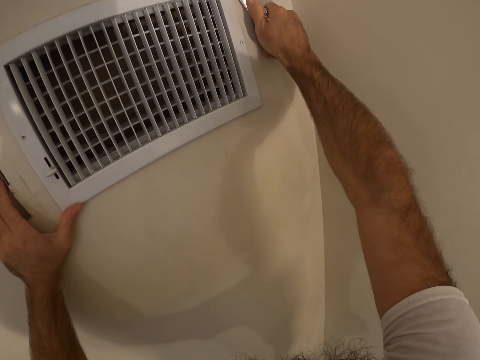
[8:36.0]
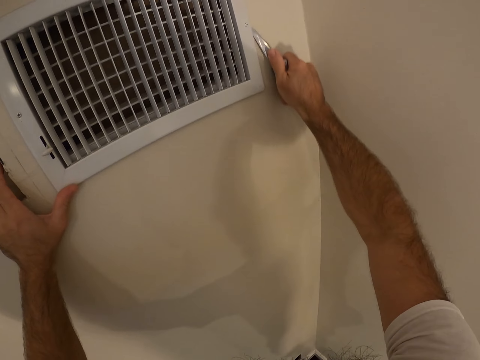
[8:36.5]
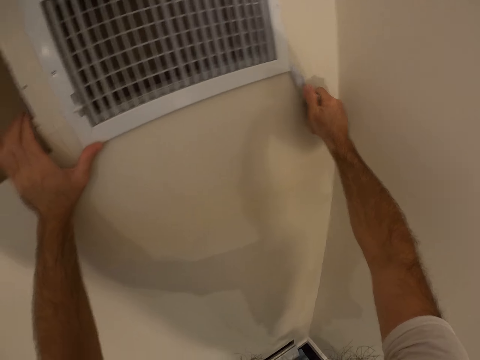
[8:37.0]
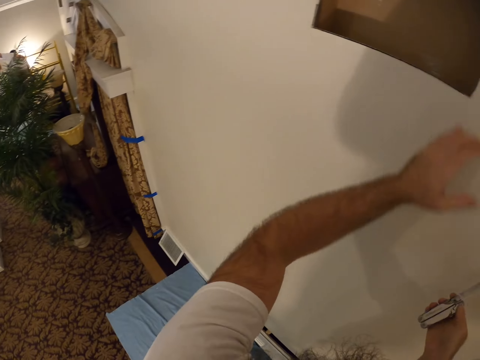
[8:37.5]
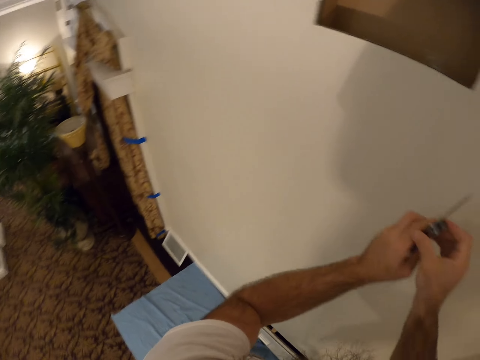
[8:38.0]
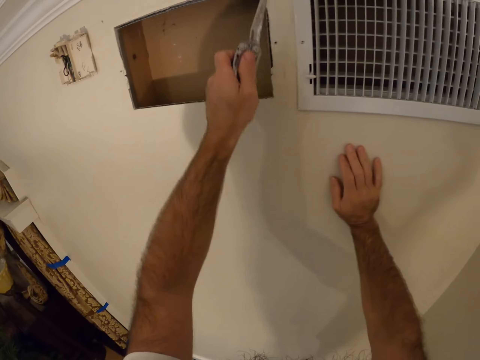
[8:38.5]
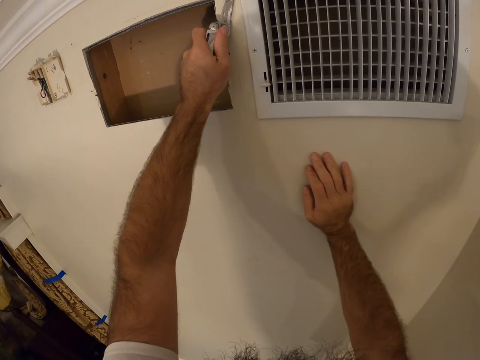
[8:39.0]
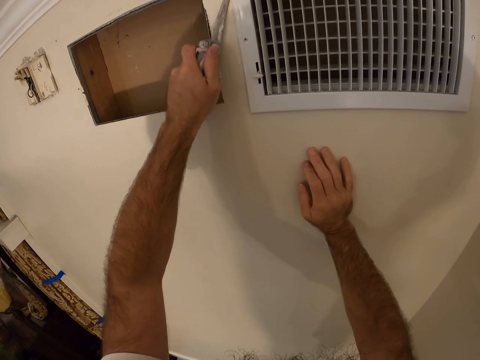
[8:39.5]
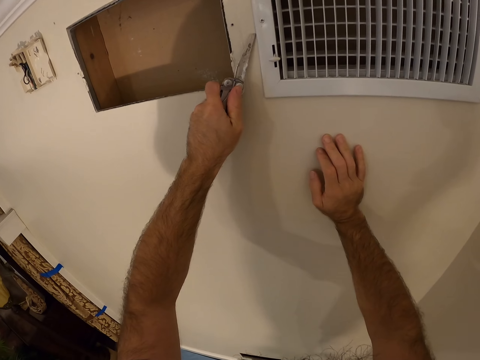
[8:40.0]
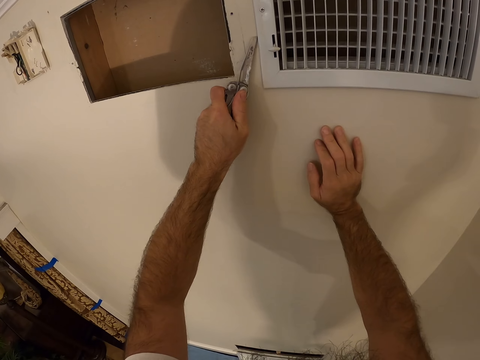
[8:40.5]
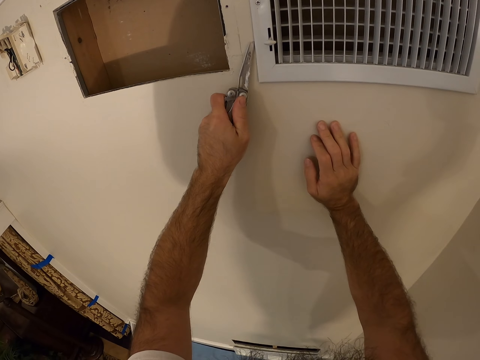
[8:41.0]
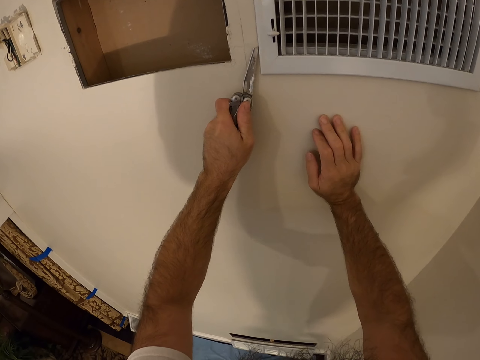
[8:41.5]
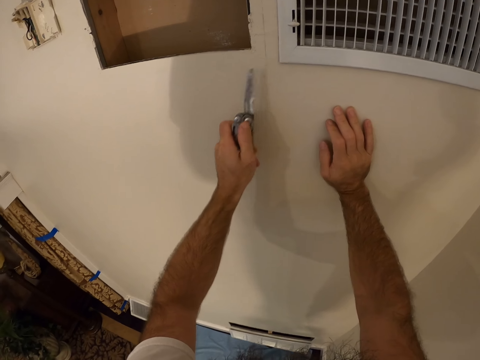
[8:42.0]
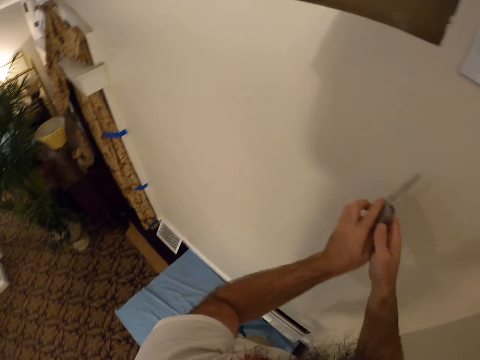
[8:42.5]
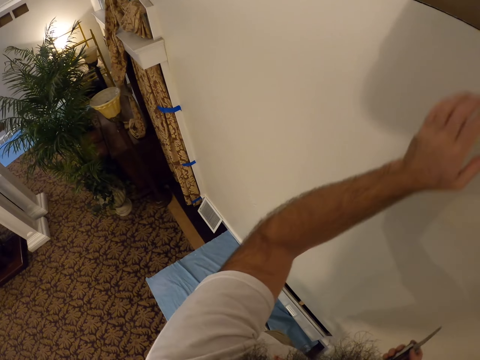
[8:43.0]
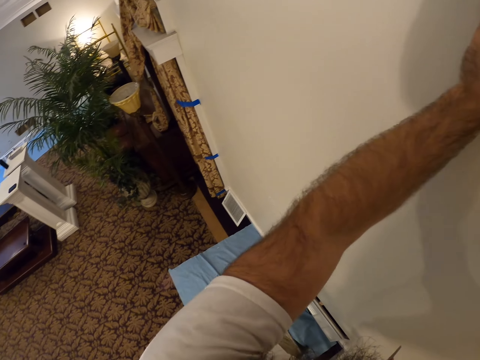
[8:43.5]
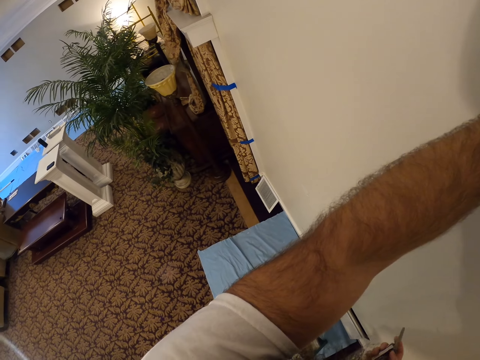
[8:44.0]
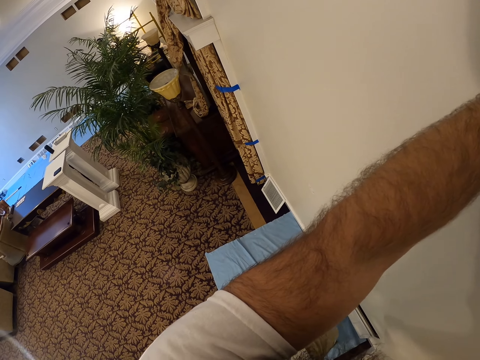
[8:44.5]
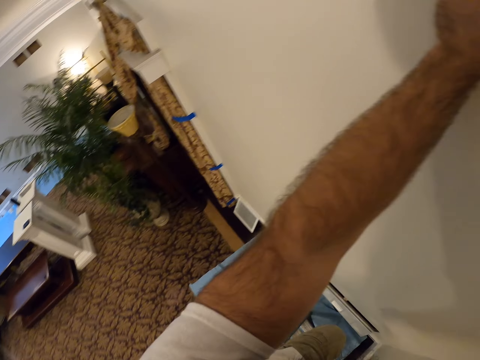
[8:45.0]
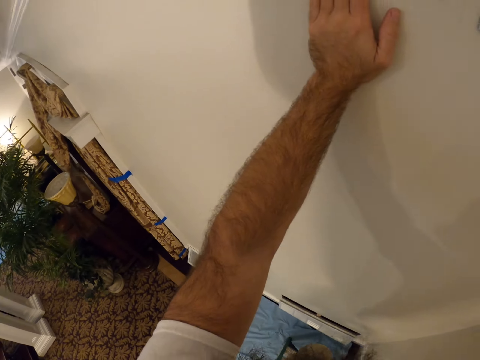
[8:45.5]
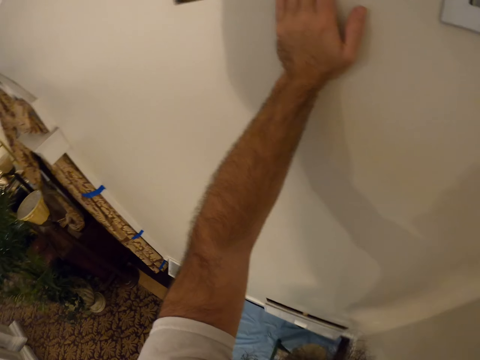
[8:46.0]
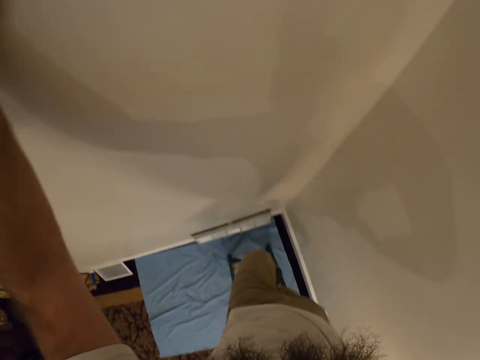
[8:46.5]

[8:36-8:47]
The camera wearer passes the opening knife from his right hand to his left hand. He runs the opening knife through the edge of the air duct cover with his left hand. He passes the opening knife from his left hand to his right hand. He looks around.

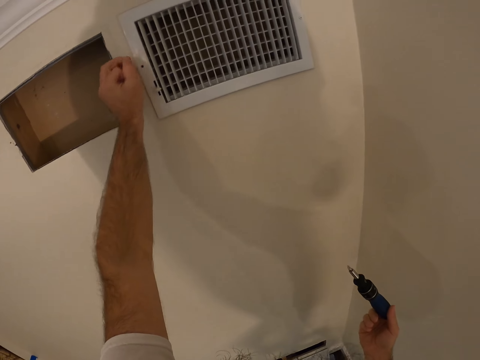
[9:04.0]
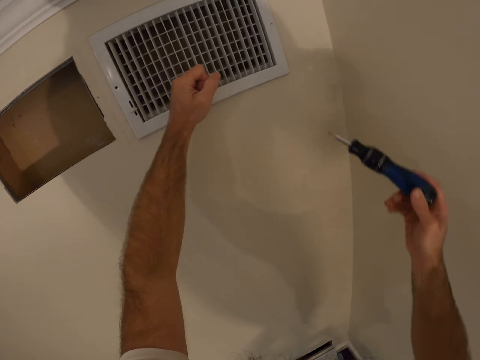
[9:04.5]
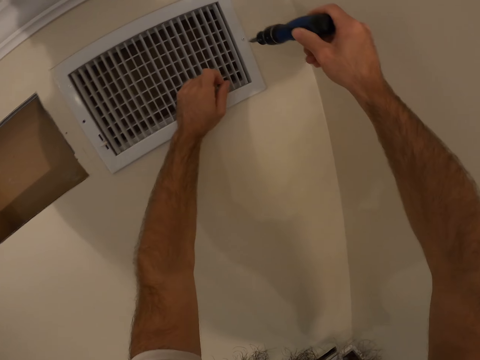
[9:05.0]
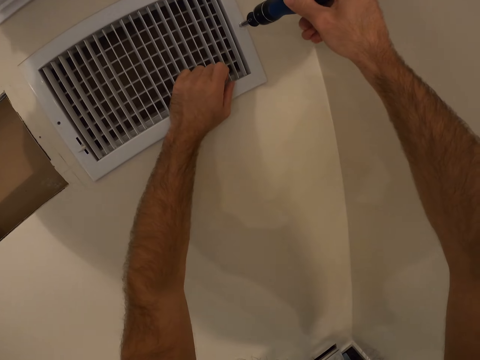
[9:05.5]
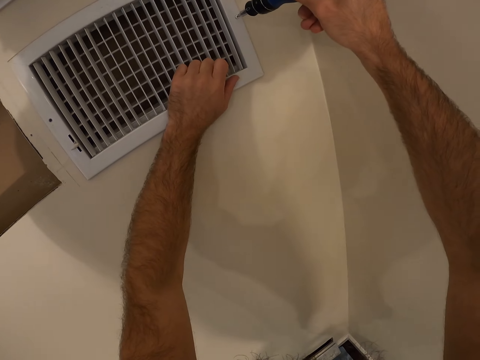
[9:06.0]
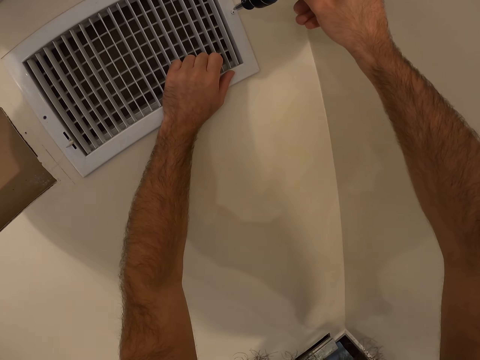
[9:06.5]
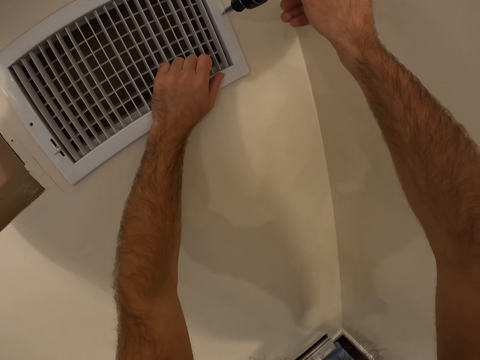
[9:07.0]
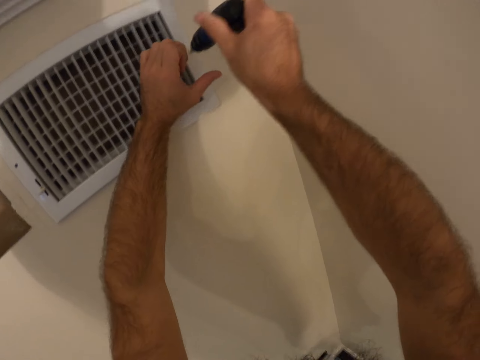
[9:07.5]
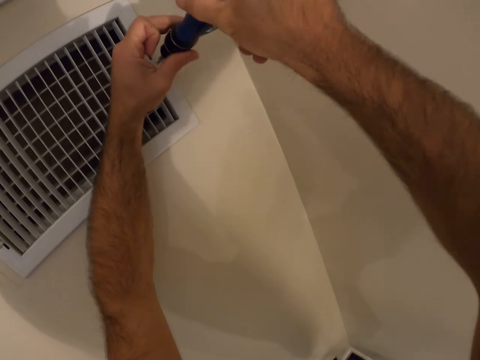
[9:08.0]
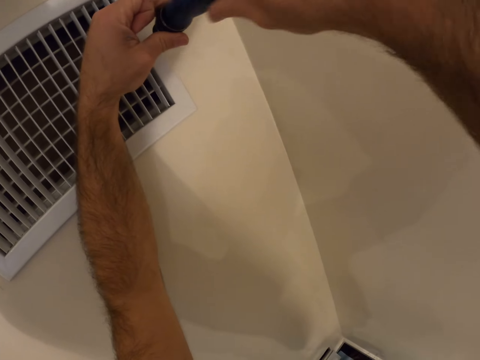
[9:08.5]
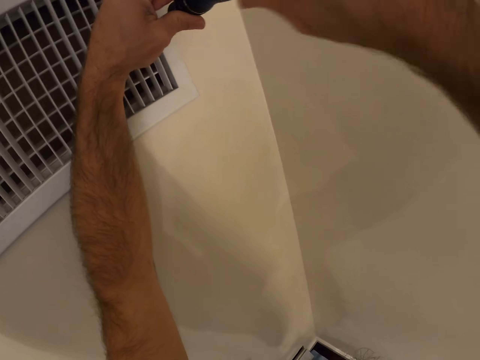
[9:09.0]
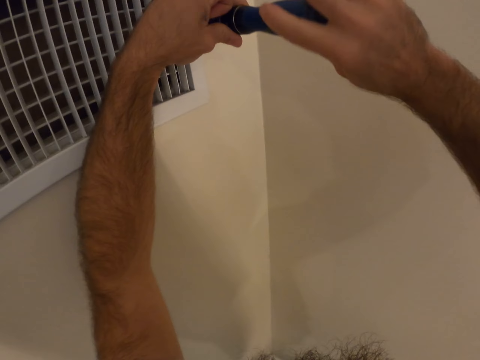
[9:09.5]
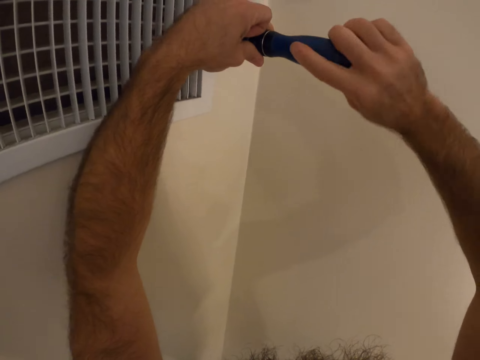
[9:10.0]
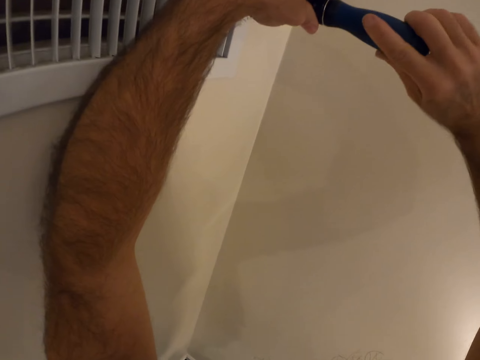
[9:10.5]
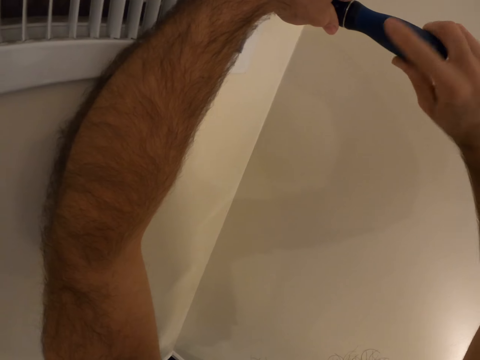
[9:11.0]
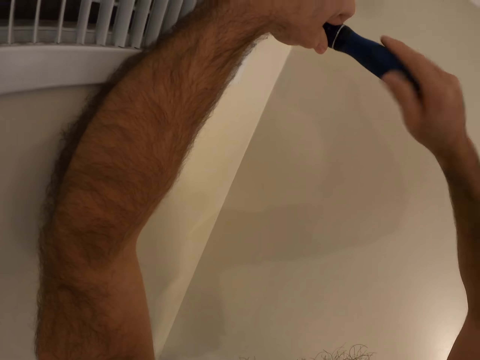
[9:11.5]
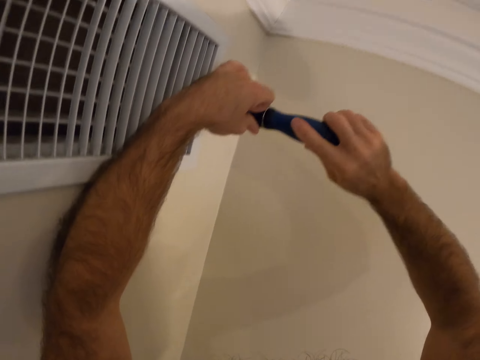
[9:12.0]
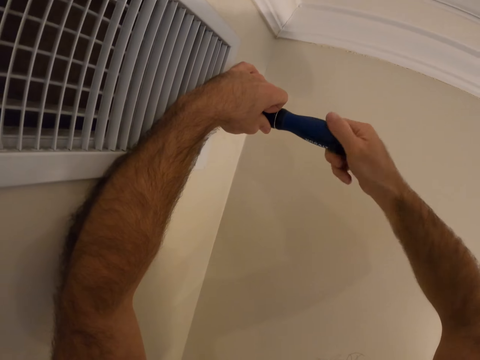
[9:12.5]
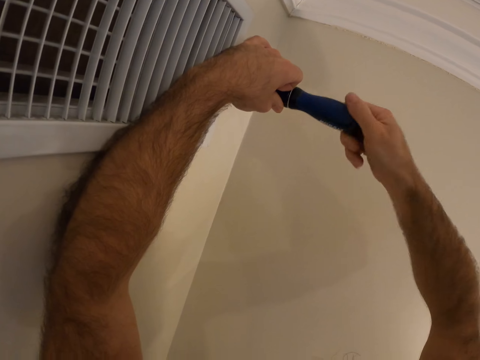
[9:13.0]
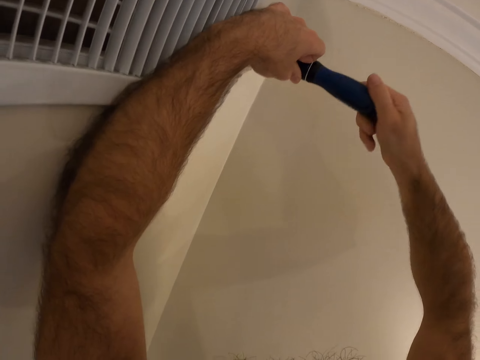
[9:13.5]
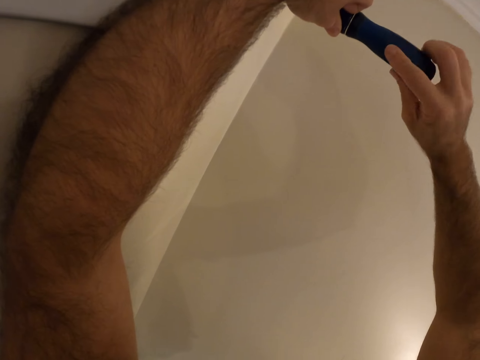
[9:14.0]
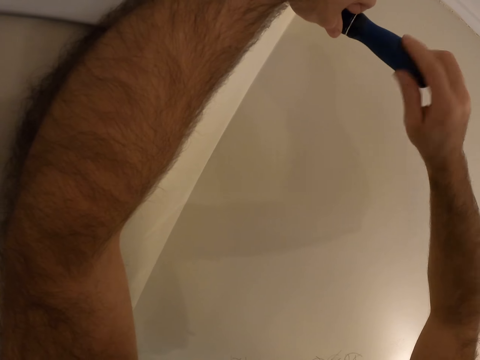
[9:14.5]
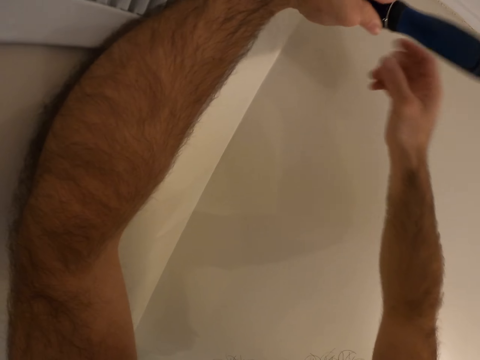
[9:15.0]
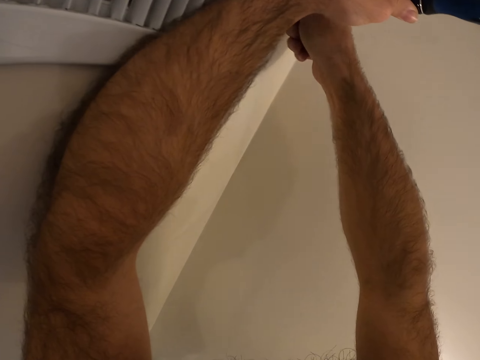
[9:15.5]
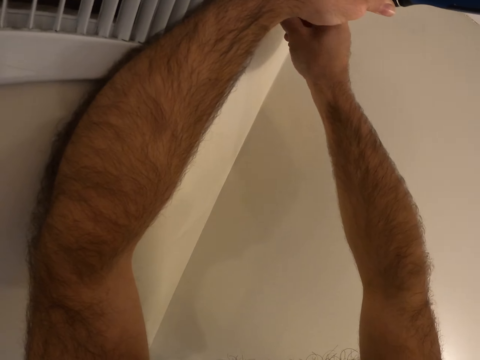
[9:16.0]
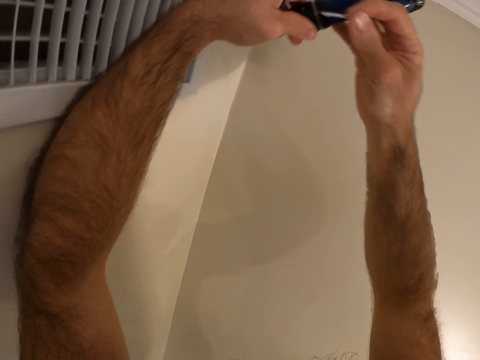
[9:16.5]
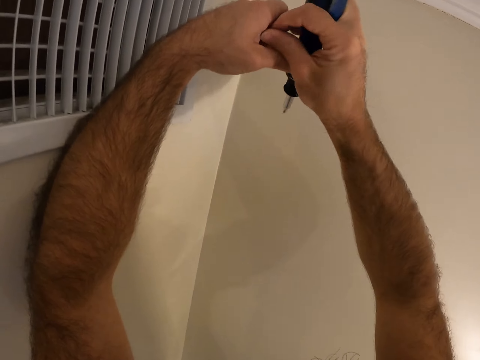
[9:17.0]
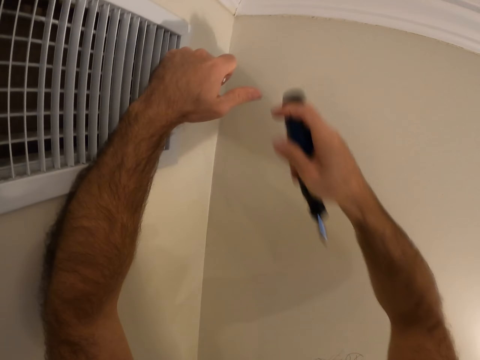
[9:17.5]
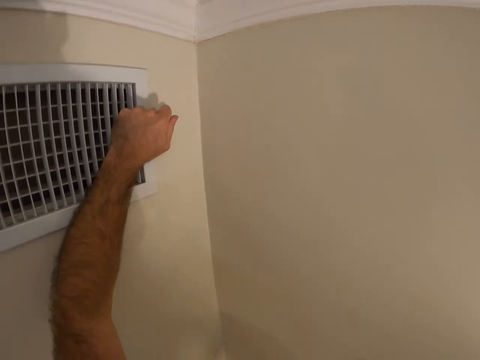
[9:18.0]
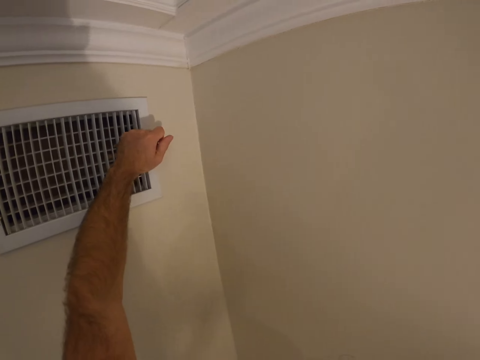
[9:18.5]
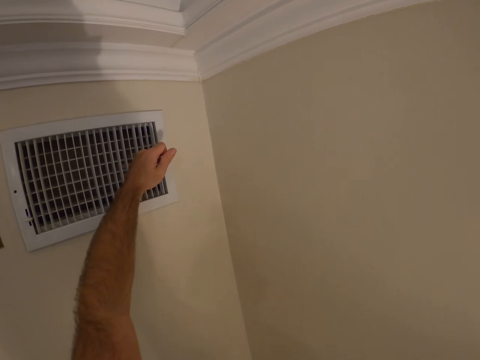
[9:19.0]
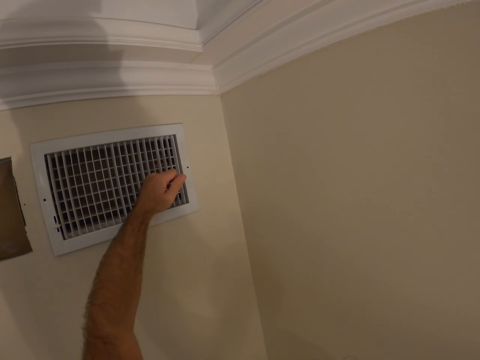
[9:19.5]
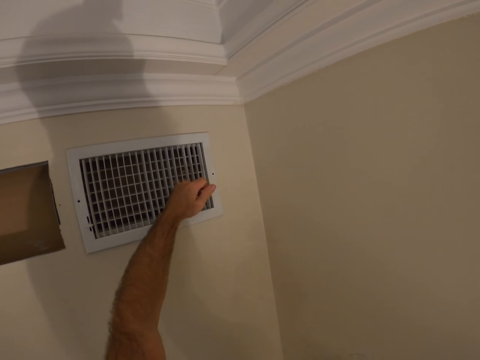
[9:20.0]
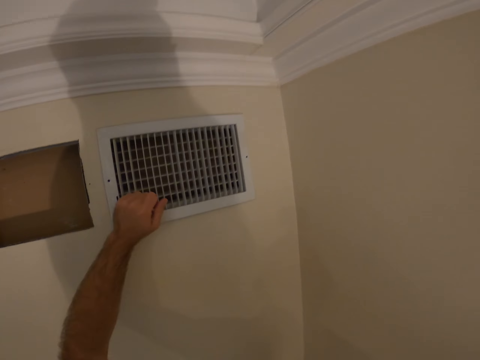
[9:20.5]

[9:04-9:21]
The camera wearer unscrews a screw in the air duct cover with the screwdriver in both hands. He unscrews the vent with his hand. He removes the vent screw with his right hand. He passes the screwdriver from his left hand to his right hand. He passes the vent screw from his right hand to his left hand.
